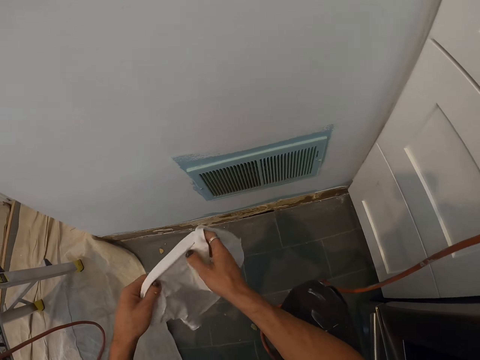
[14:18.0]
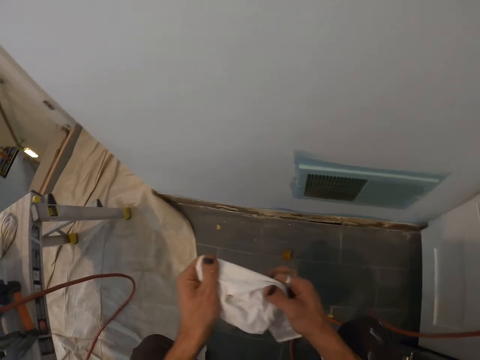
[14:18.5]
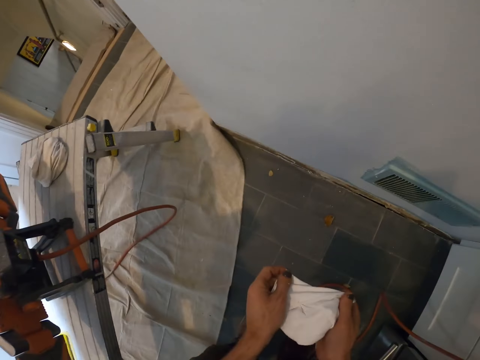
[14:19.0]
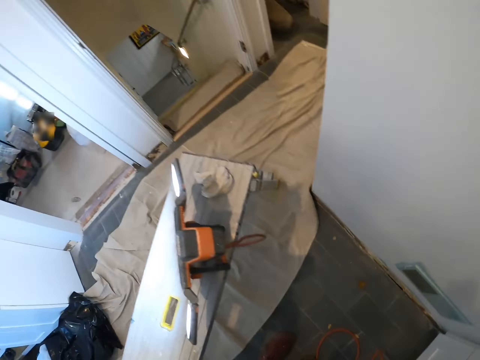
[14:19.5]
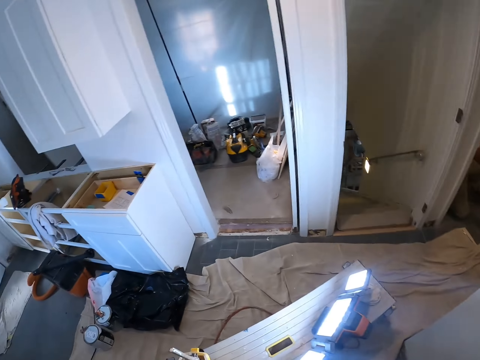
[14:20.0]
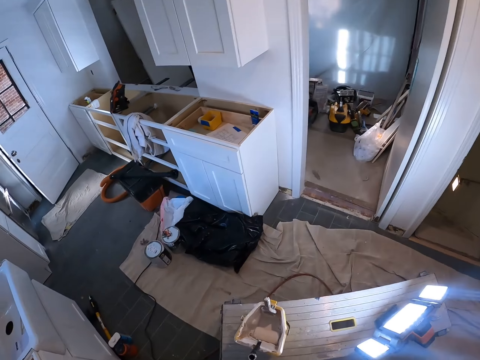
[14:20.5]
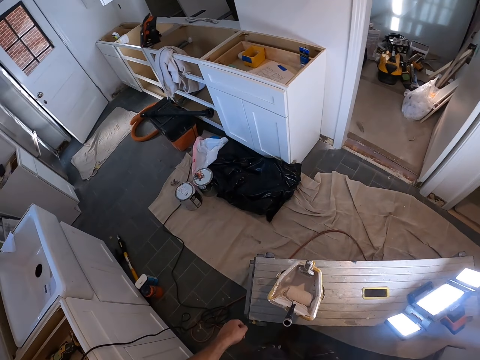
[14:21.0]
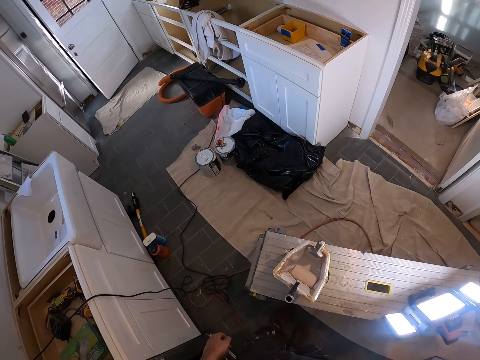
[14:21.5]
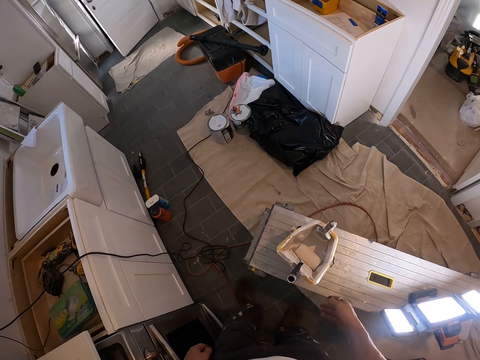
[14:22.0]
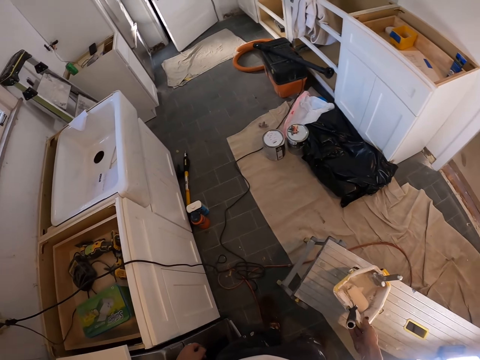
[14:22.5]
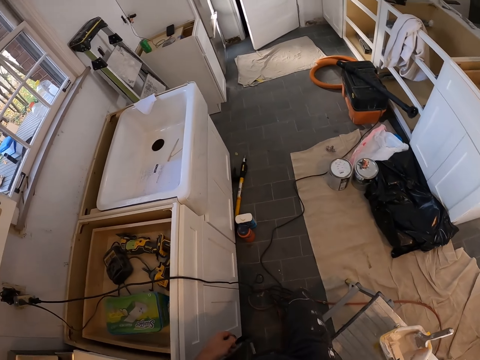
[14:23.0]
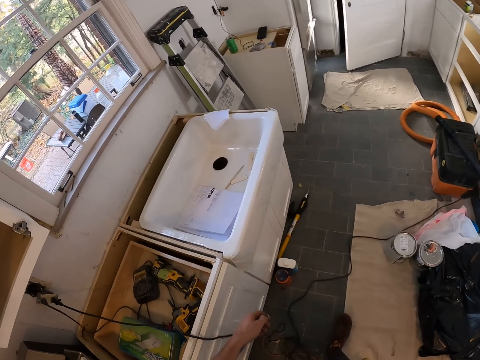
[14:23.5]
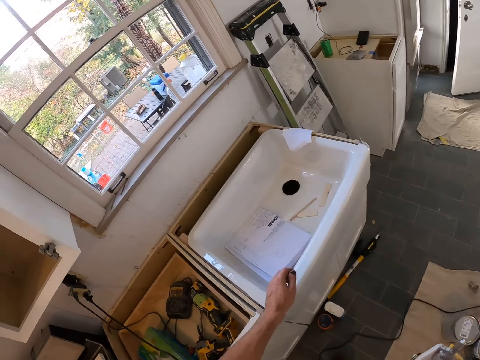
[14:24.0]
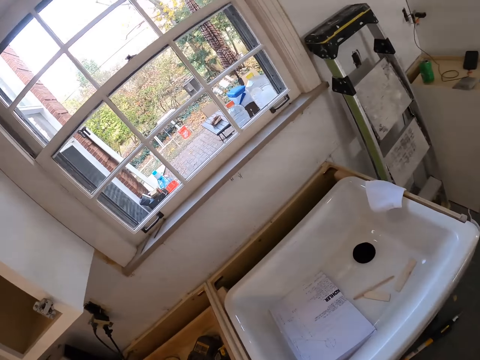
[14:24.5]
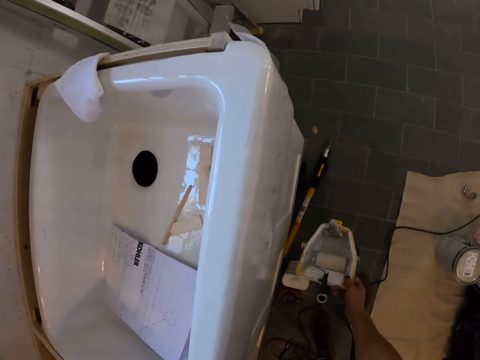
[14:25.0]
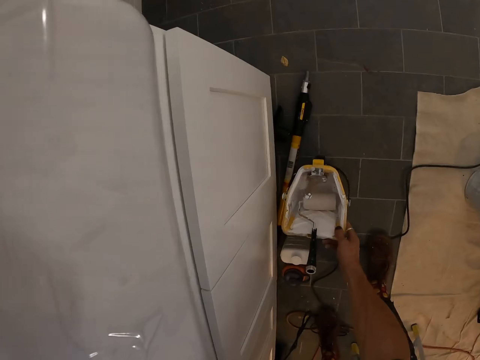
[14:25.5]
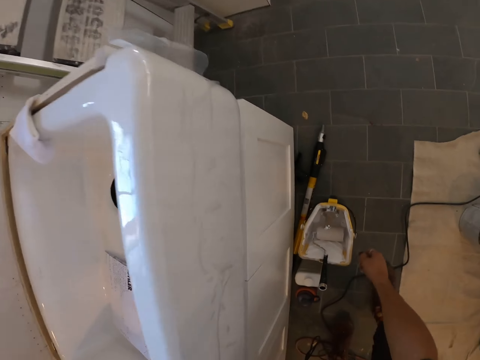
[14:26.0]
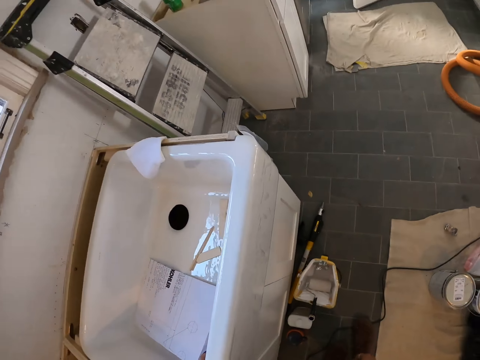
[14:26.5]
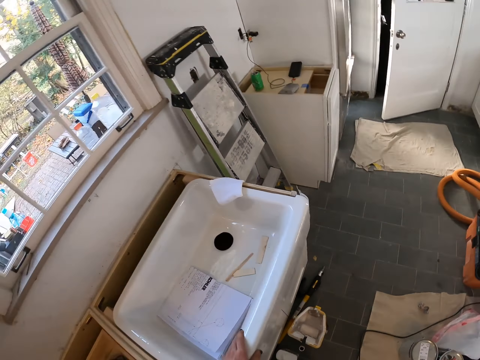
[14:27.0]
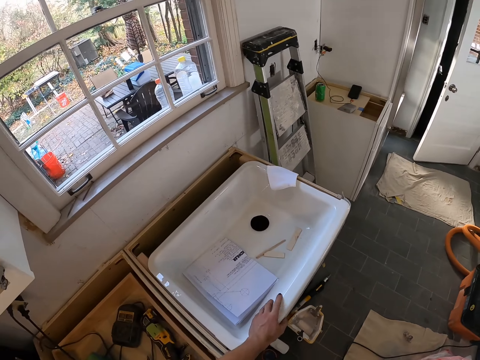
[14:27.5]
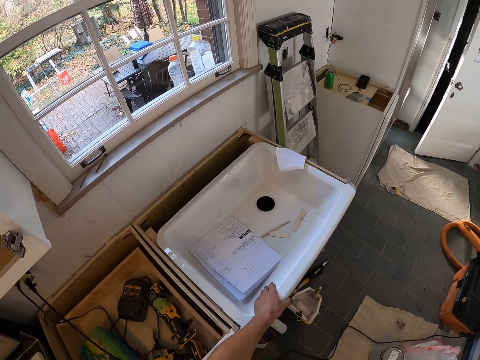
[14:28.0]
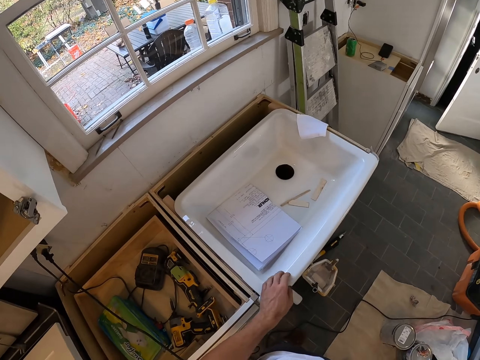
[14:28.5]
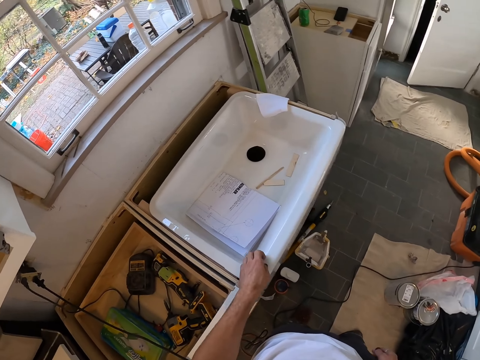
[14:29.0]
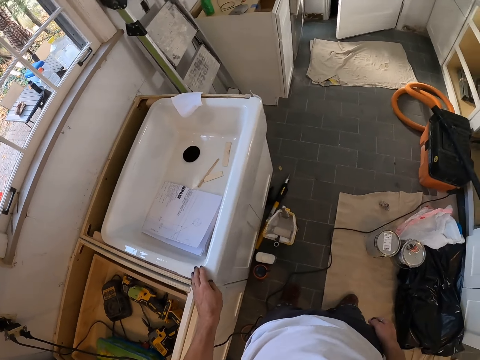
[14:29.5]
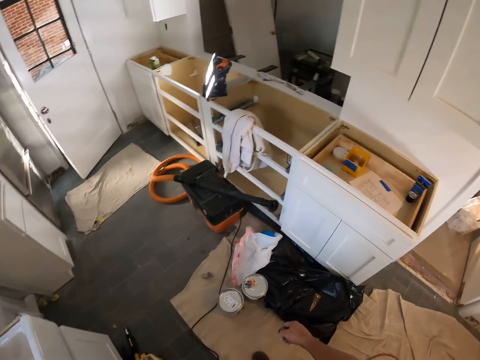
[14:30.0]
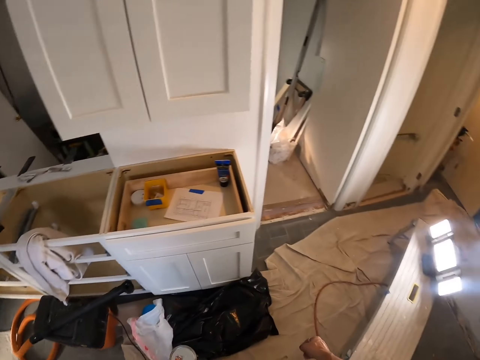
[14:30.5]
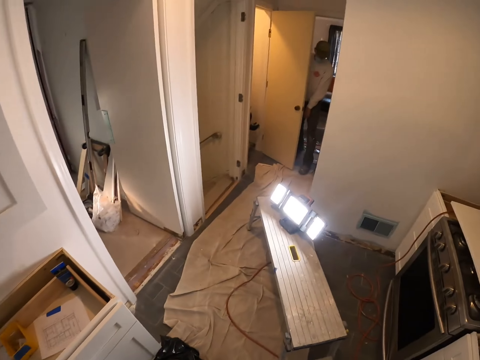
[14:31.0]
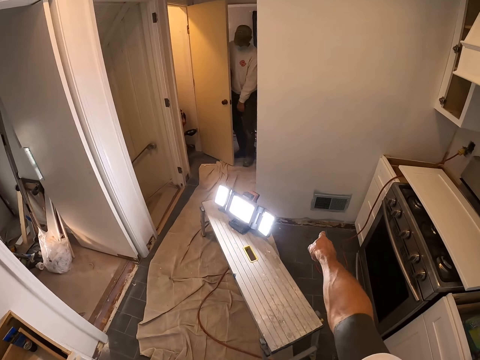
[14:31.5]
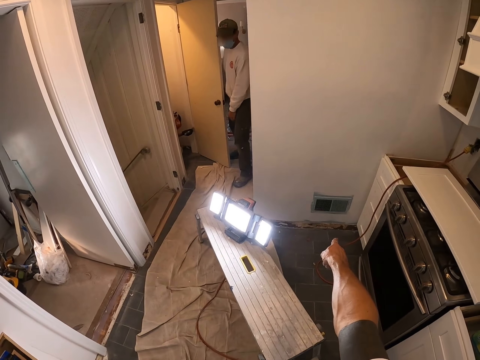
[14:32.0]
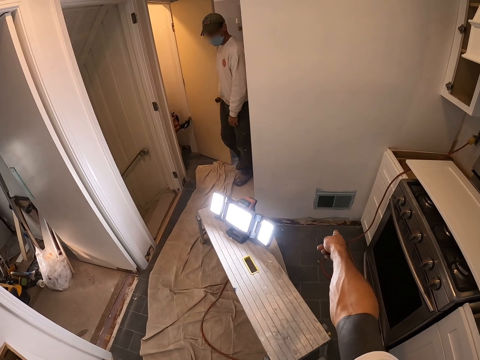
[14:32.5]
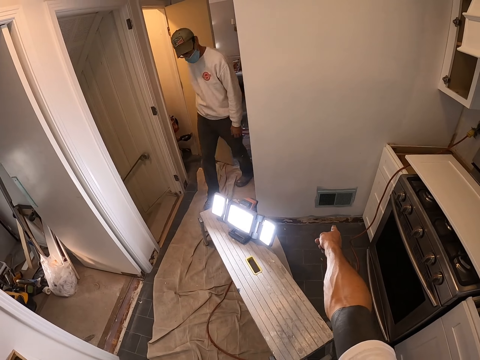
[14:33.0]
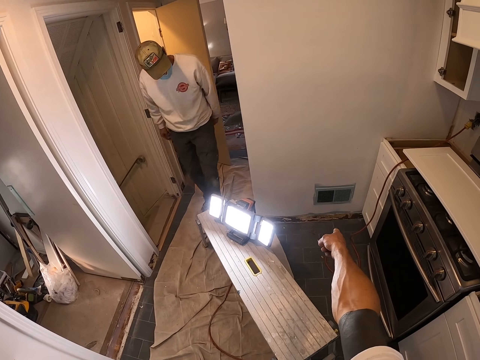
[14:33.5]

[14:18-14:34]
The camera wearer walks in the room. They look around, pick up the paint tray, walk around, drop the paint tray and tap the washing basin. They point at the wall or ventilation area. A man walks in the room. The man approaches the camera wearer.

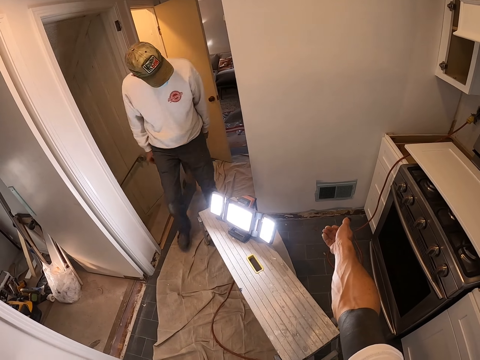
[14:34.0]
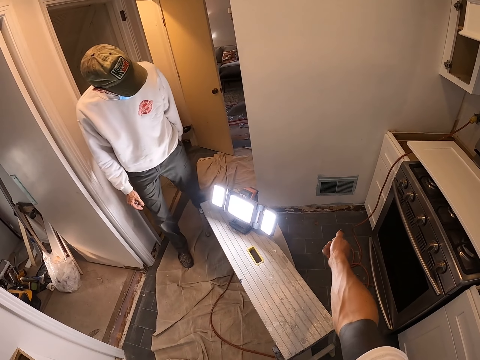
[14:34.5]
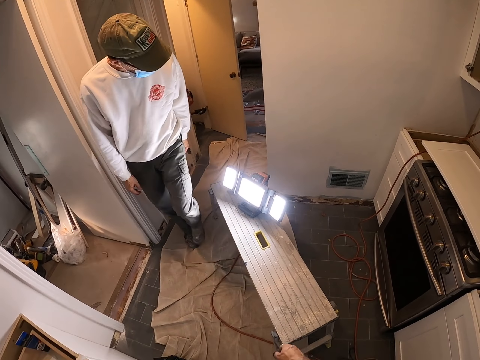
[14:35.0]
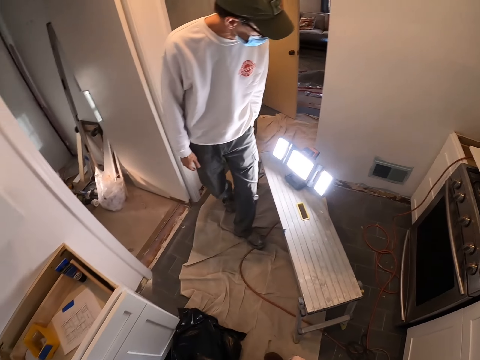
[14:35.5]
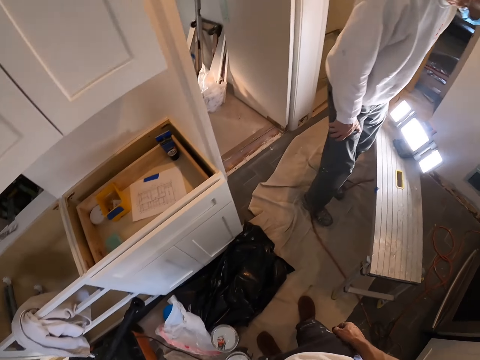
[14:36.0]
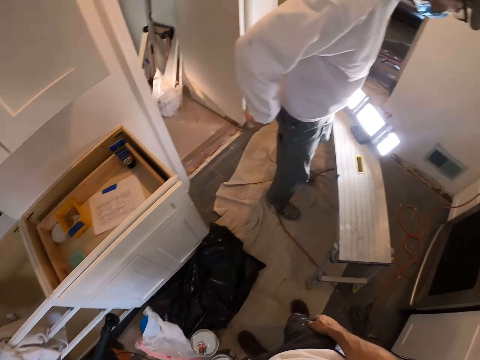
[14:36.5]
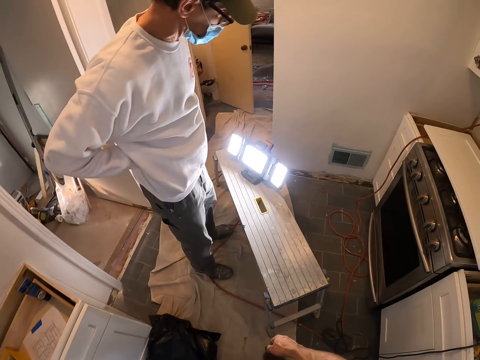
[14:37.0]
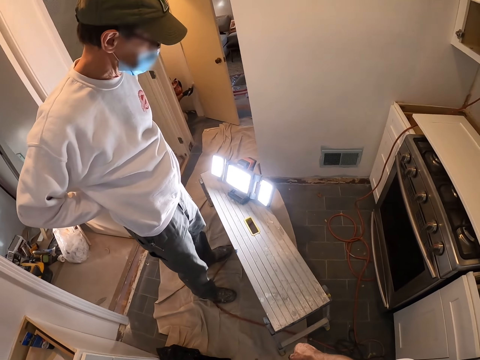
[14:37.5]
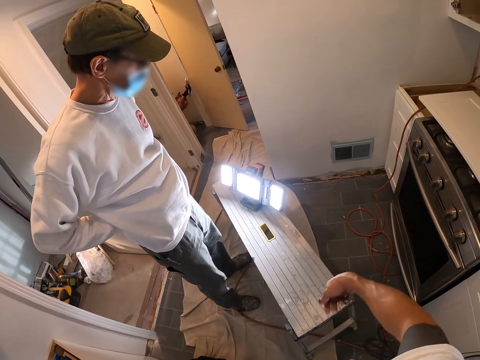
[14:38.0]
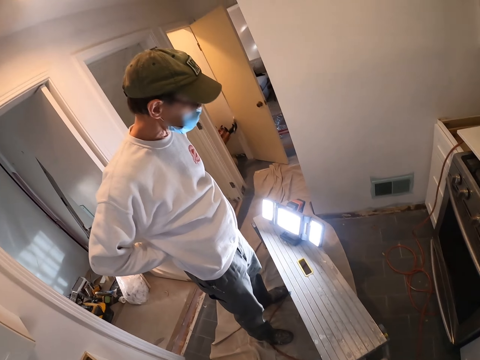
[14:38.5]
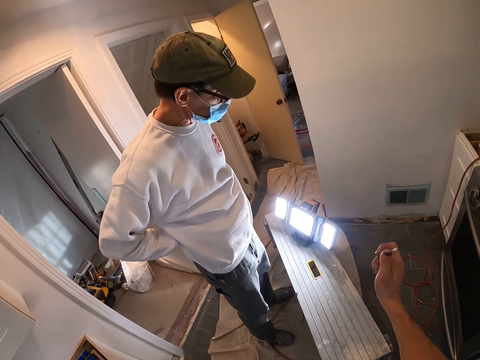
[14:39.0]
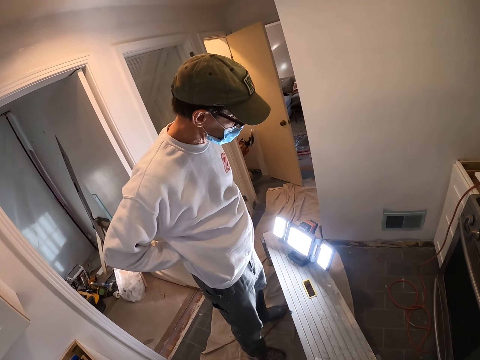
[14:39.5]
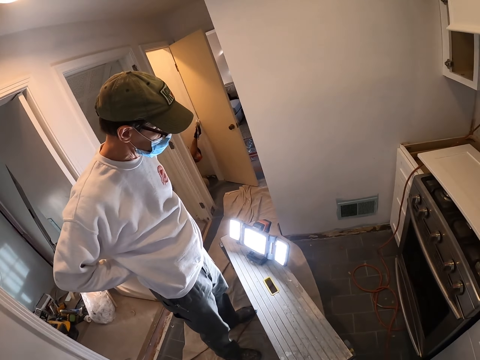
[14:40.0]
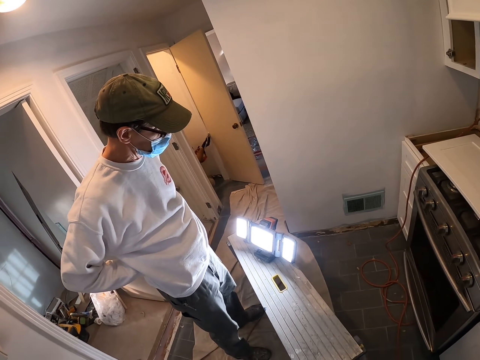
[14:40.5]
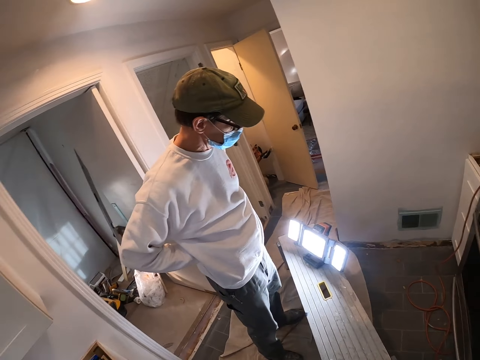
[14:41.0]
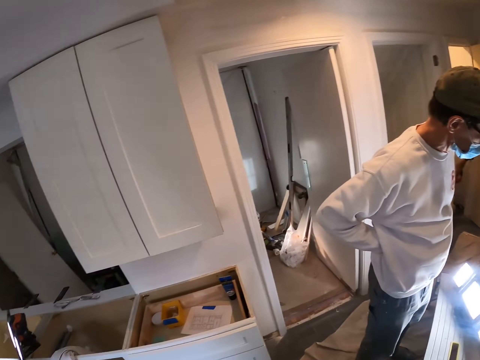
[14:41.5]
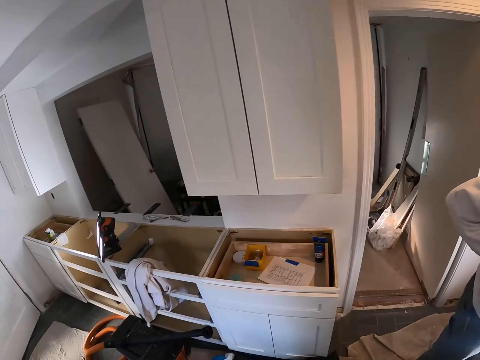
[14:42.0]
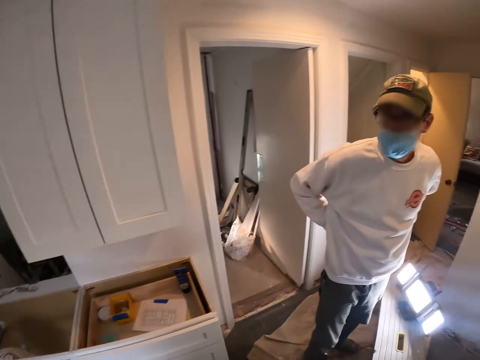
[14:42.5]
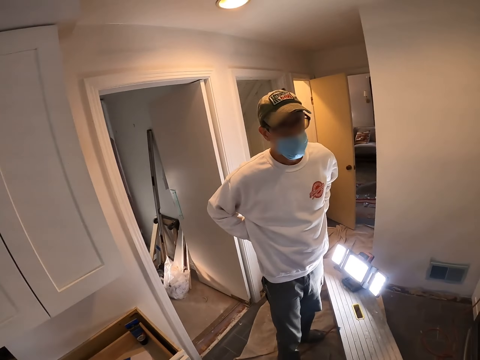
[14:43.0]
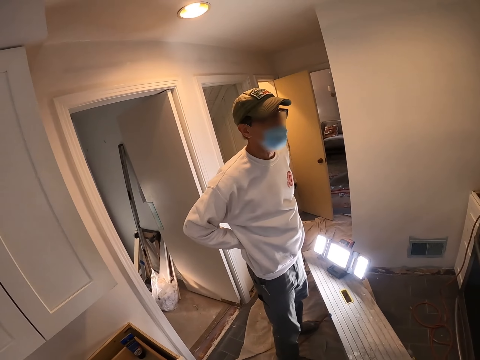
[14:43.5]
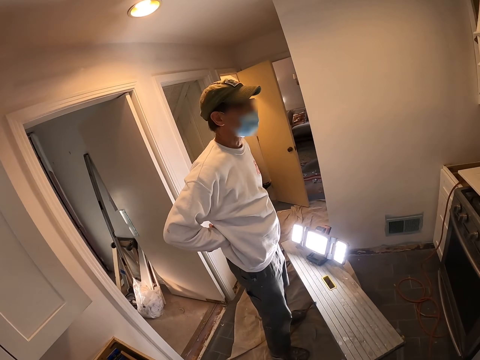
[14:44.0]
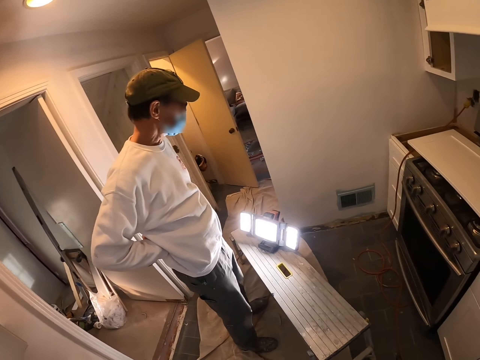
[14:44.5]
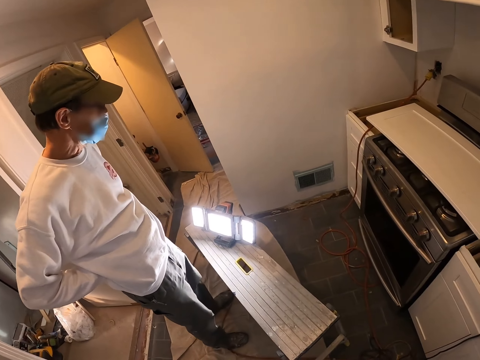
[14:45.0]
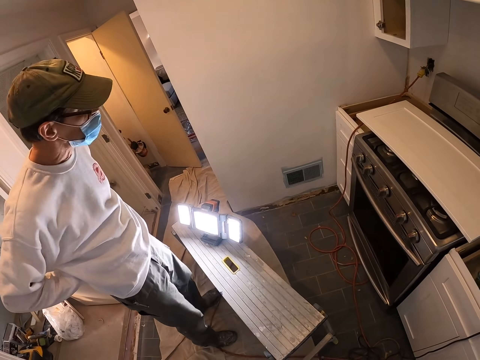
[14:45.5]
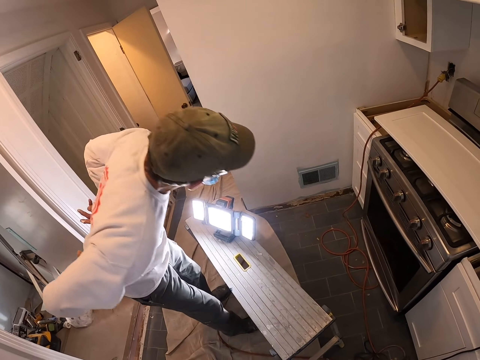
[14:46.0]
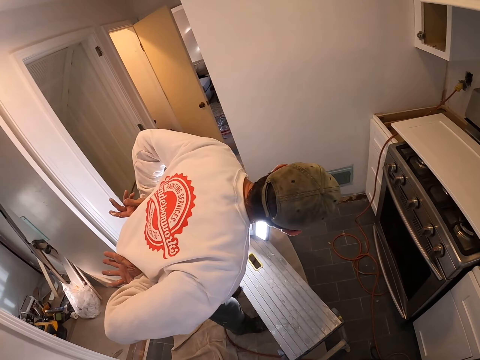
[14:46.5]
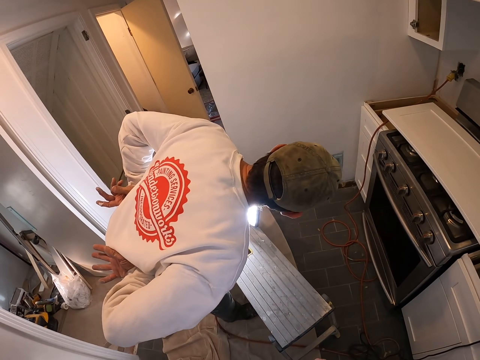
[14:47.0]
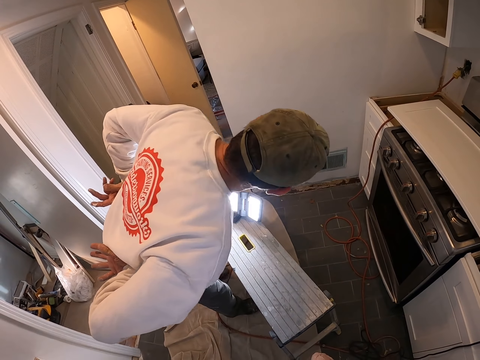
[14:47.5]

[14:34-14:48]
A man looks at the ventilation area. The camera wearer touches his waist. He looks around and observes the wall. He looks at the ventilation area.
